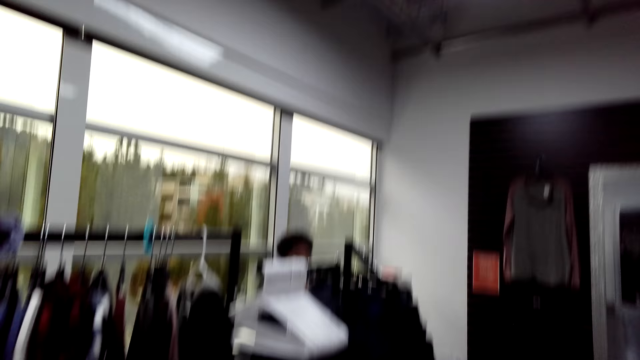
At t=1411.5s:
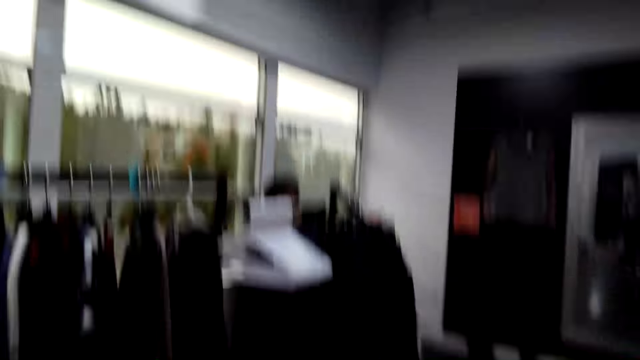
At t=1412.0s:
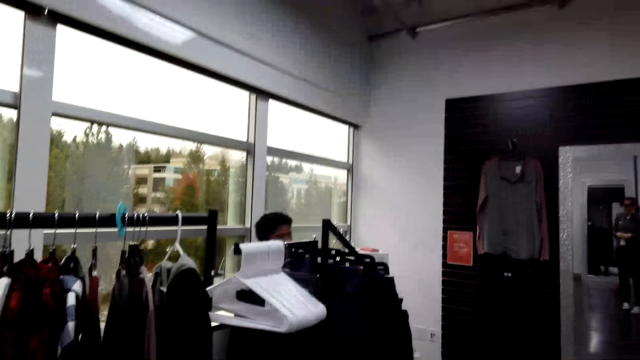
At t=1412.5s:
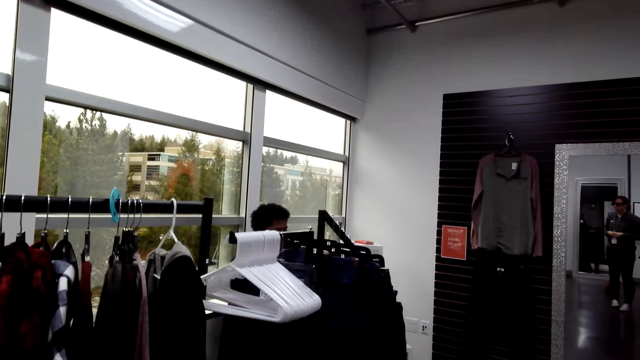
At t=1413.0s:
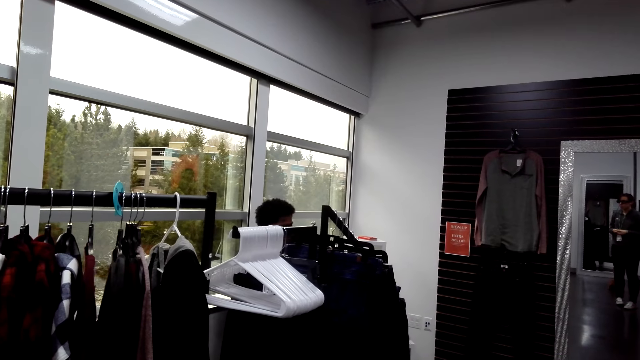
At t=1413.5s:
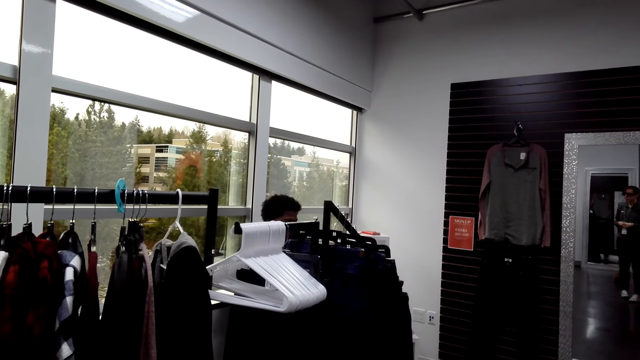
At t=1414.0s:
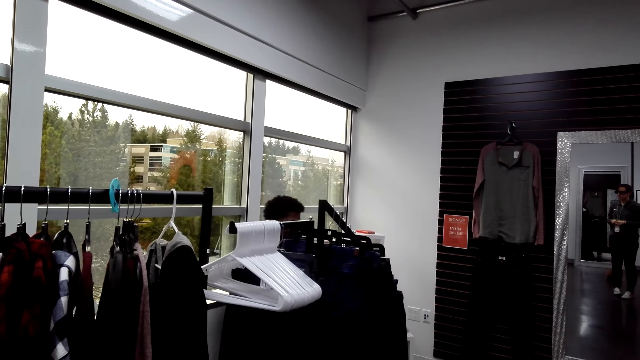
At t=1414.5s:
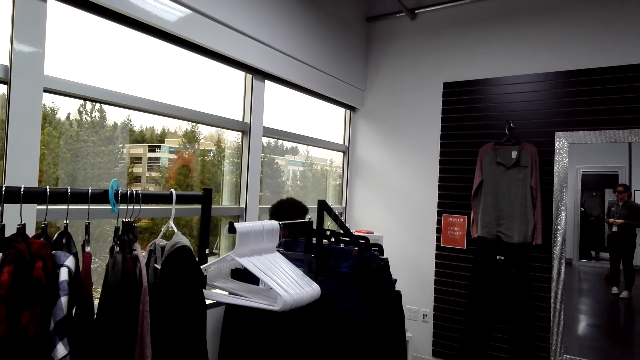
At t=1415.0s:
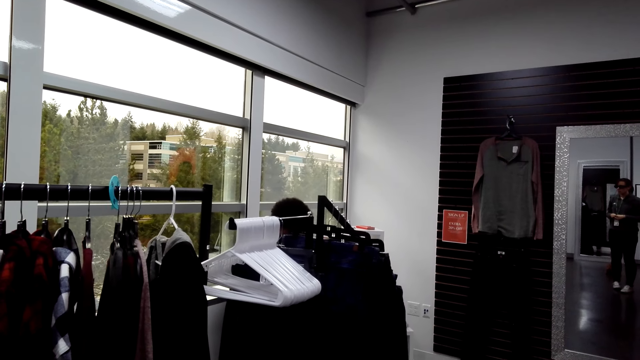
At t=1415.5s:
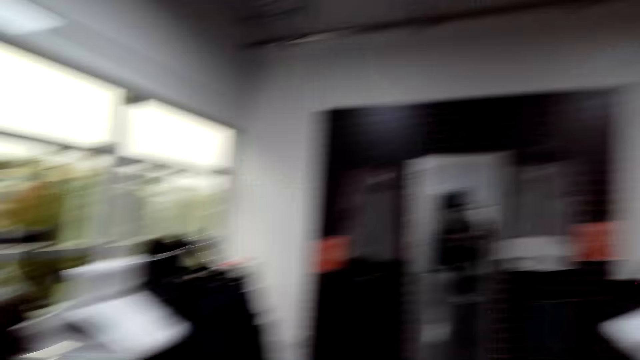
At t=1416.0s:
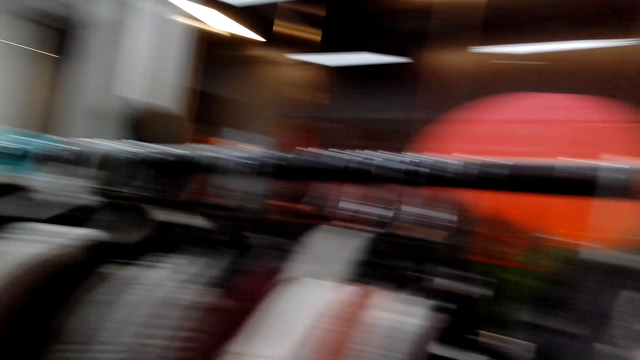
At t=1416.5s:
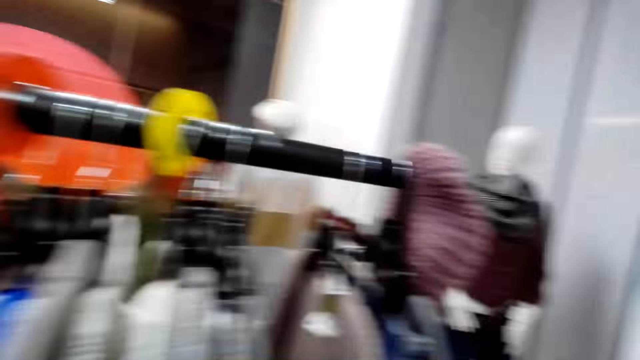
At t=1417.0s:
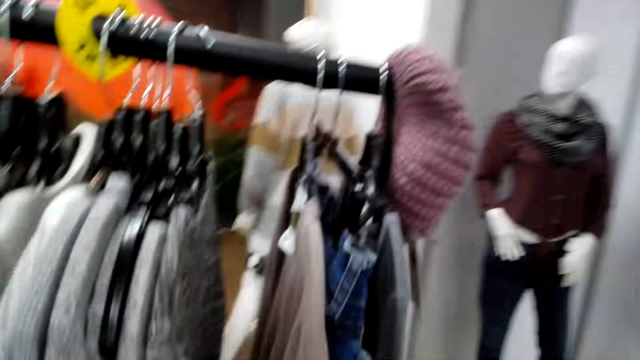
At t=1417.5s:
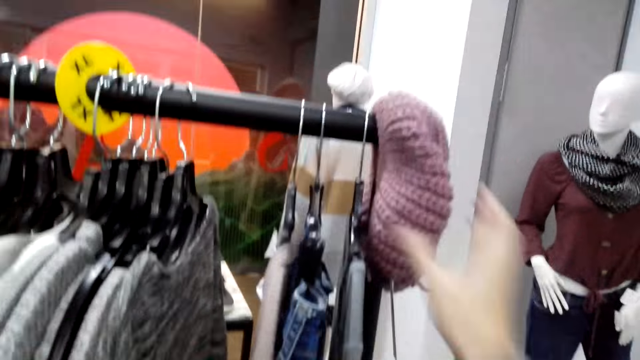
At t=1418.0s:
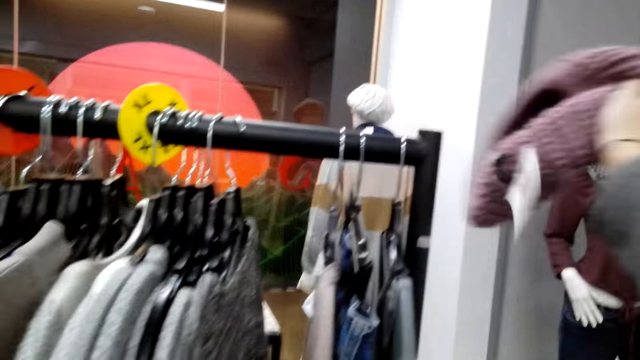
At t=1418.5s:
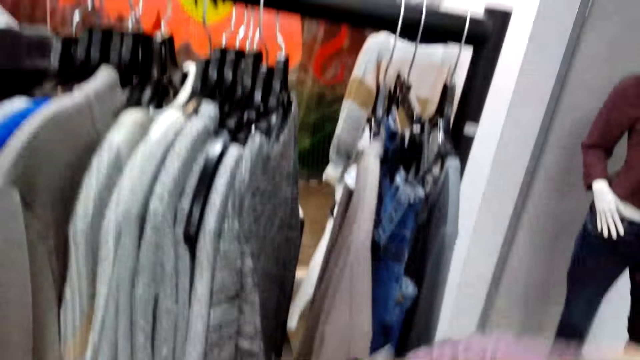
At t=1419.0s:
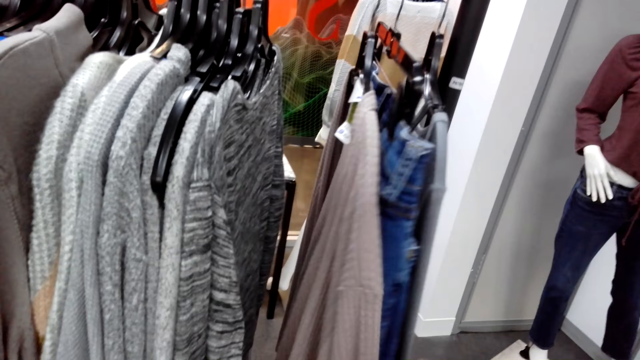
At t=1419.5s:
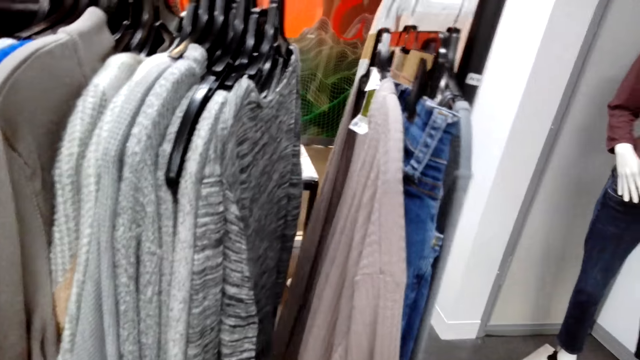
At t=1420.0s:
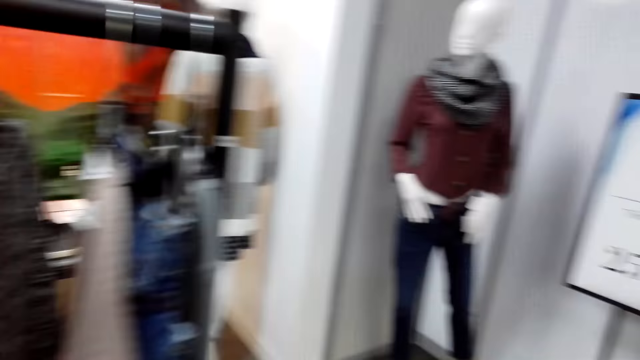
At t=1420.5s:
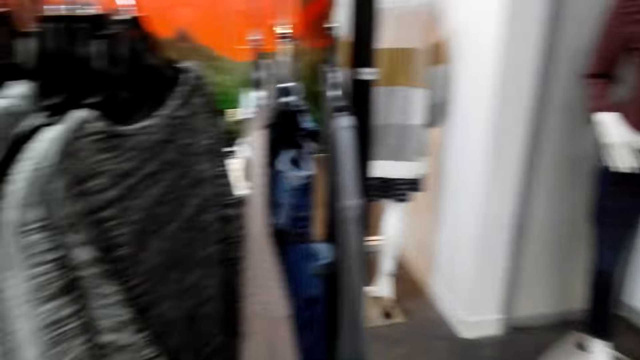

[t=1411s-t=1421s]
The camera wearer picks up a hat on the hanging rod.

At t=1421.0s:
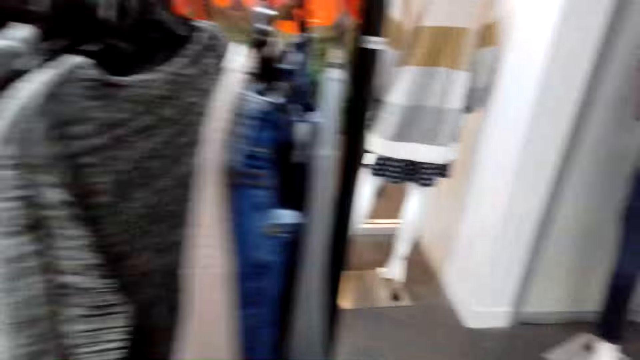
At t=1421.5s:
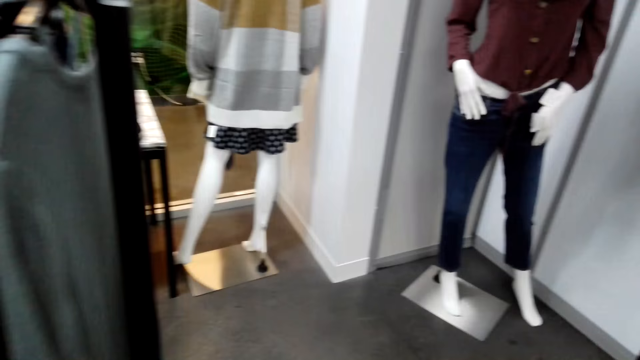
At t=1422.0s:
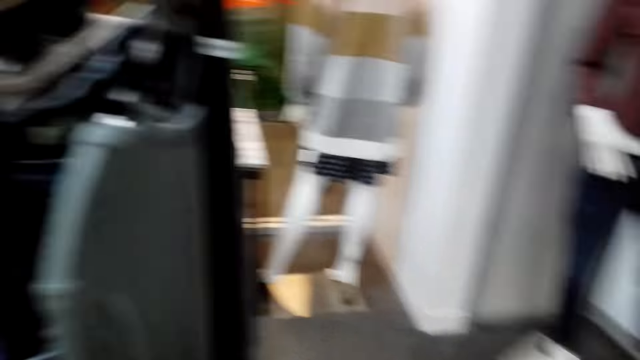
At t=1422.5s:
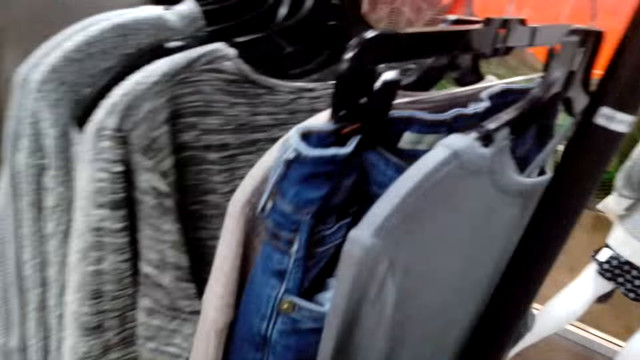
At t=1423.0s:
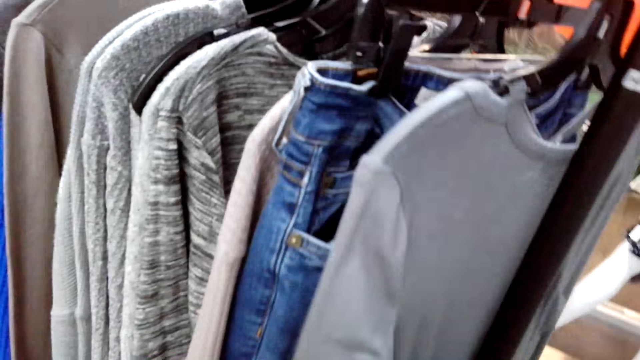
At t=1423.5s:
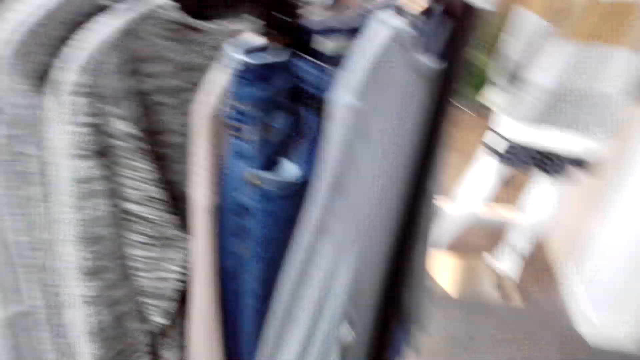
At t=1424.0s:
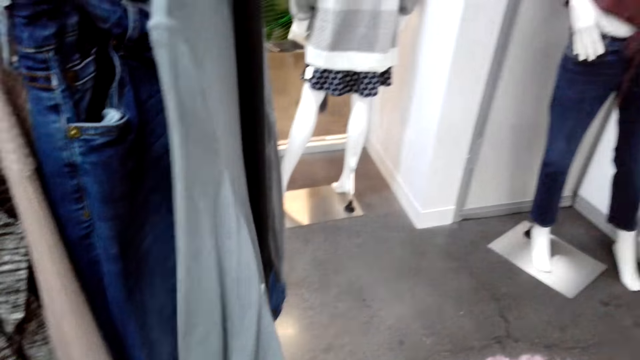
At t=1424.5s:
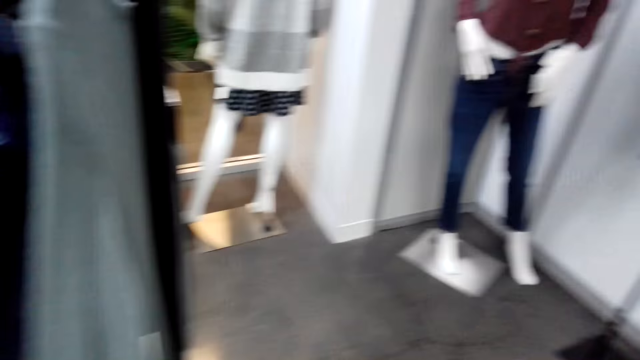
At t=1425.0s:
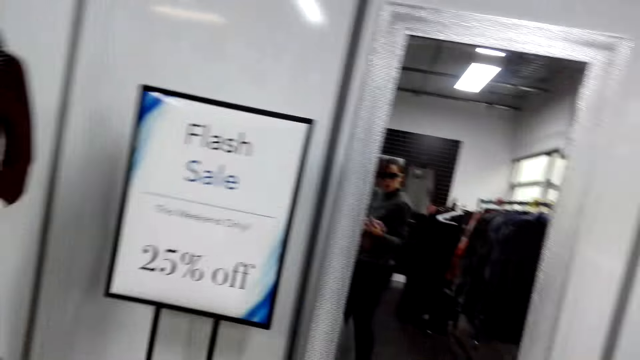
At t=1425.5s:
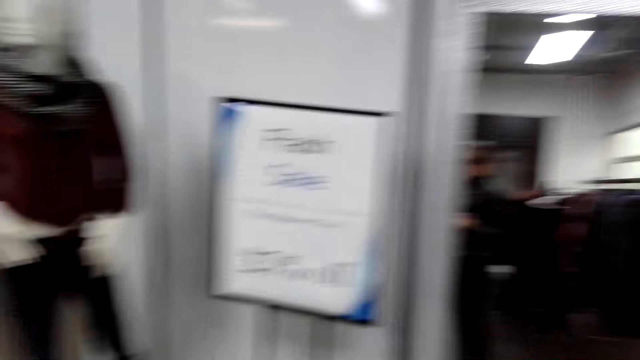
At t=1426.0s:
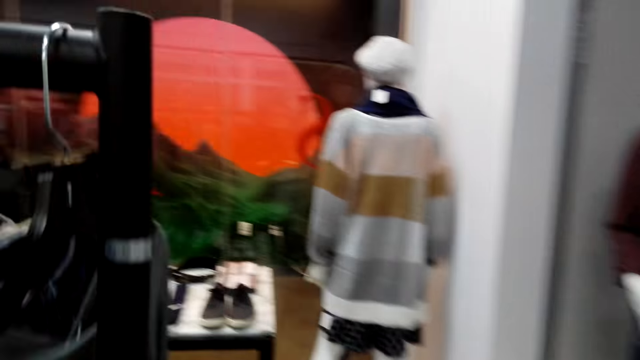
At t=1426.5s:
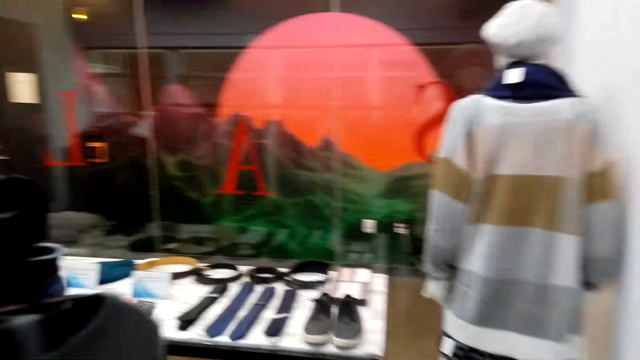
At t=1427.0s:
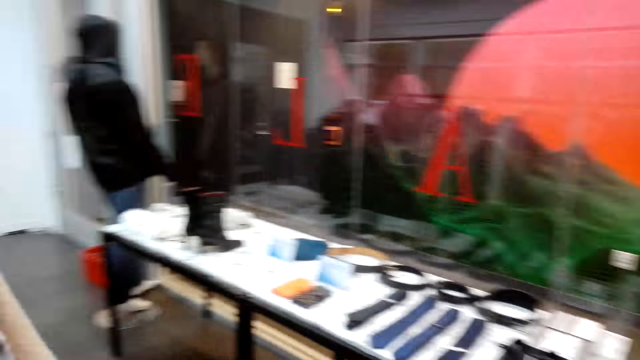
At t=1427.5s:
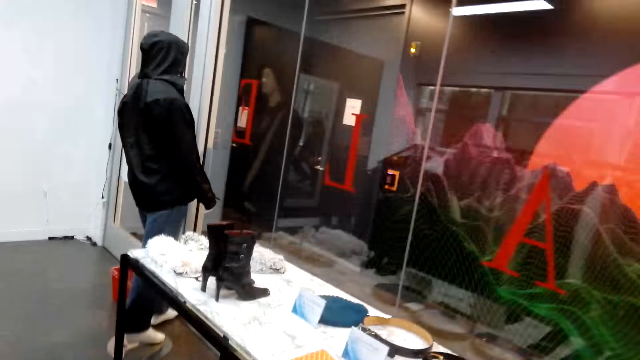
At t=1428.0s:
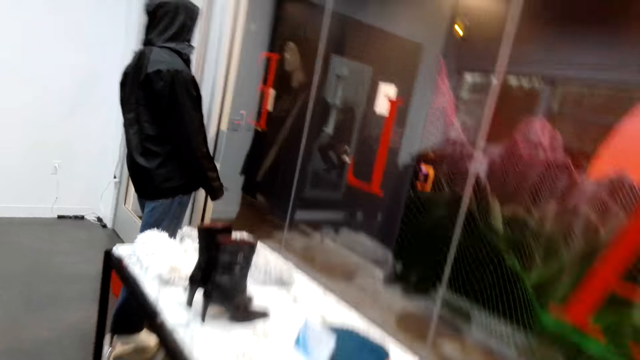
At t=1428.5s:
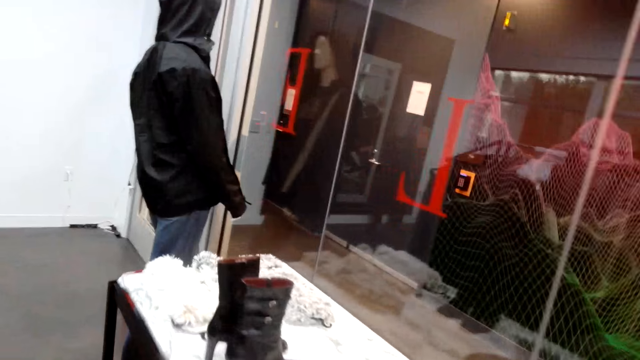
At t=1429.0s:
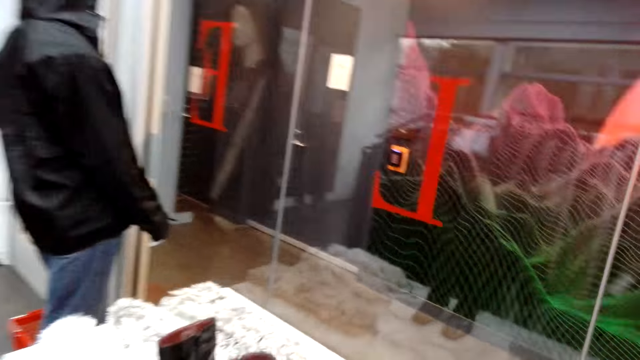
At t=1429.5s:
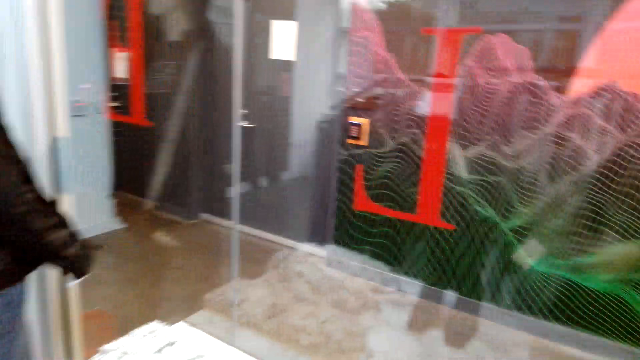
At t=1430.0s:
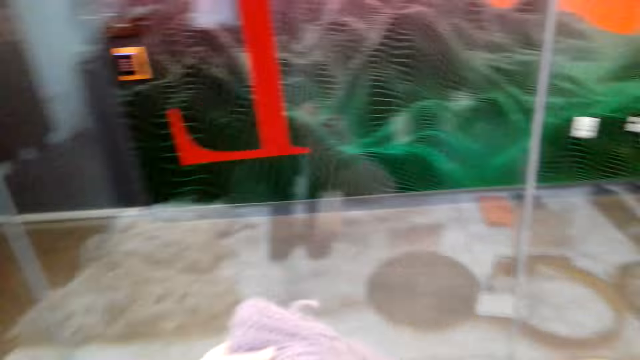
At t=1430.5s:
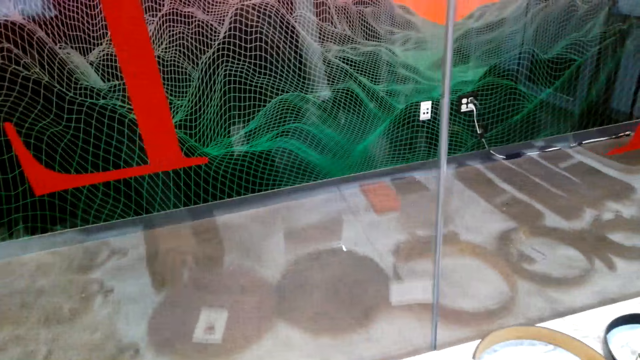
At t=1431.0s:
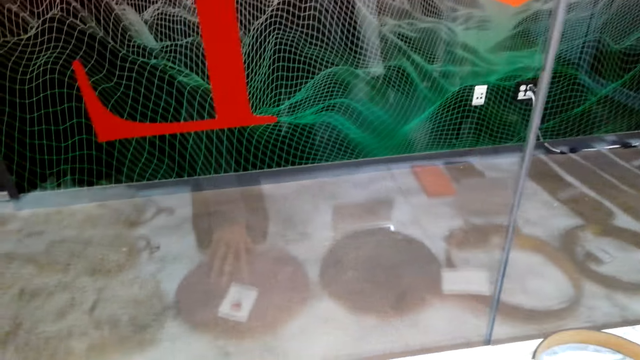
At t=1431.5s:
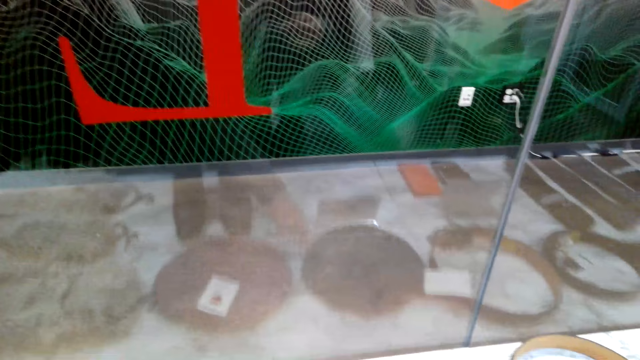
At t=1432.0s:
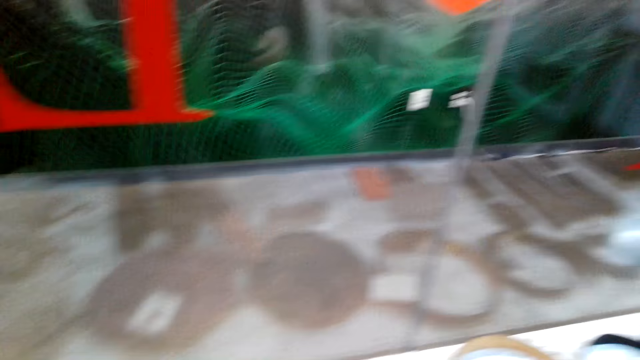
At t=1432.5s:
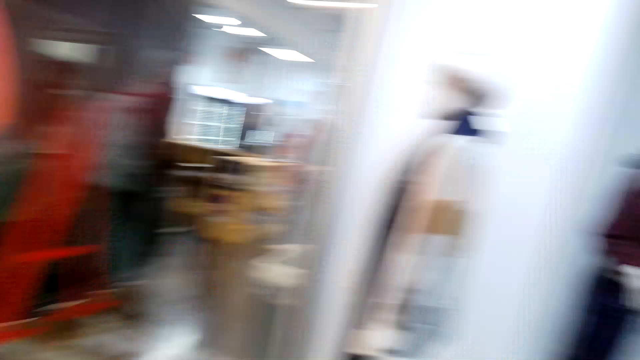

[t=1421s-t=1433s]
The camera wearer touches the sweater. They walk towards the table. They place the hat on the table.
